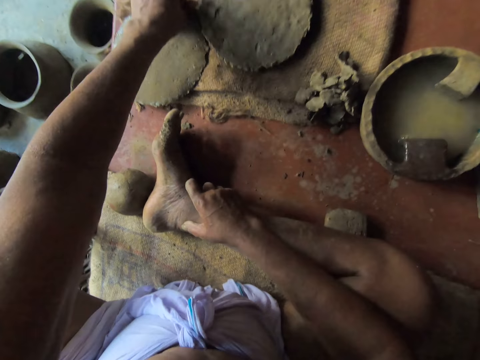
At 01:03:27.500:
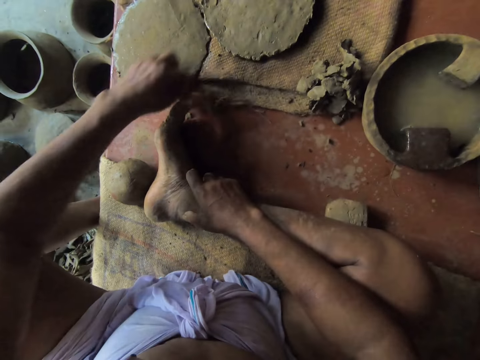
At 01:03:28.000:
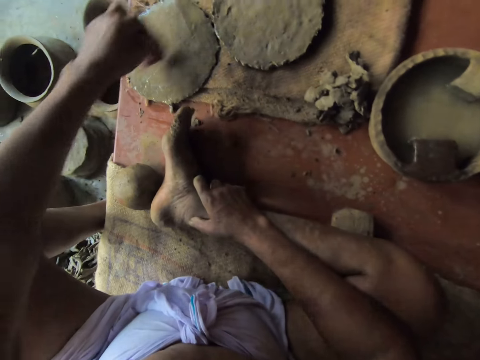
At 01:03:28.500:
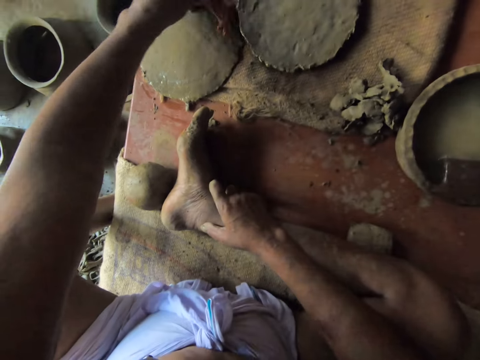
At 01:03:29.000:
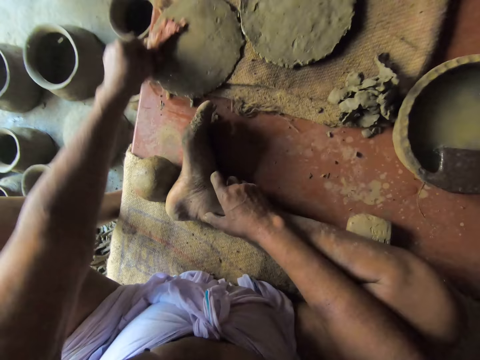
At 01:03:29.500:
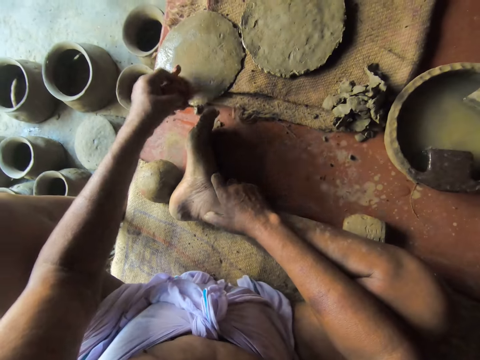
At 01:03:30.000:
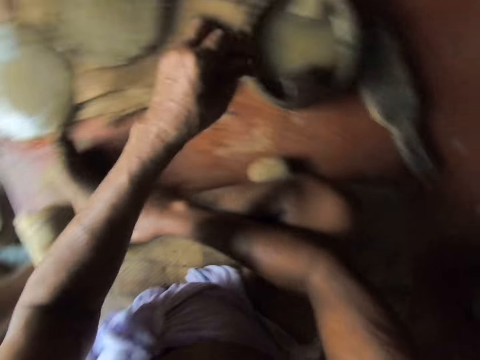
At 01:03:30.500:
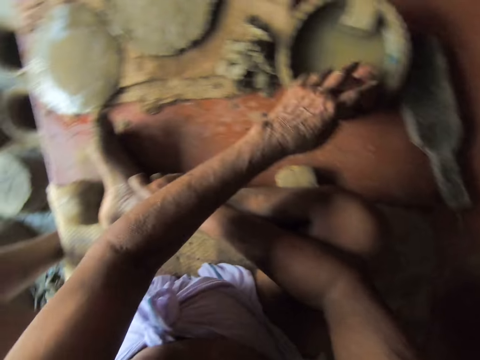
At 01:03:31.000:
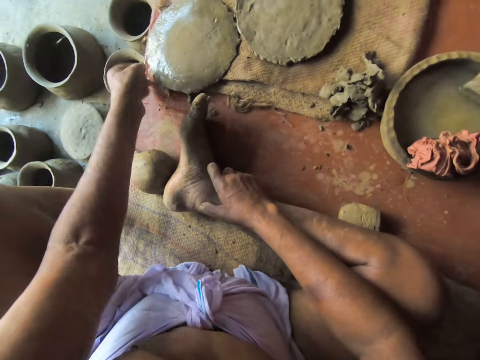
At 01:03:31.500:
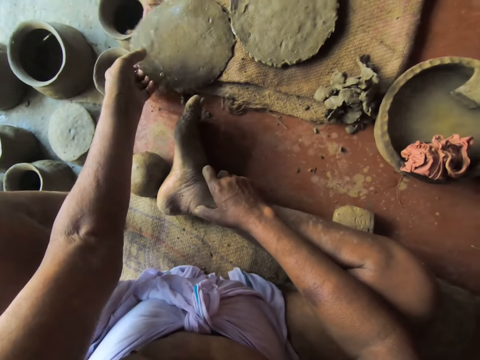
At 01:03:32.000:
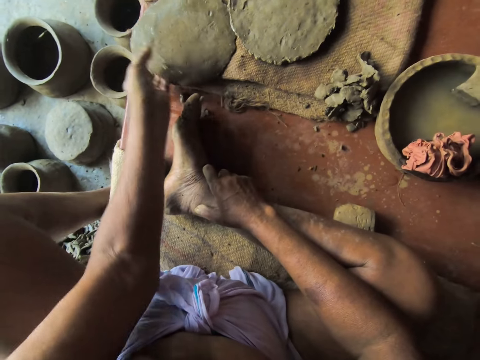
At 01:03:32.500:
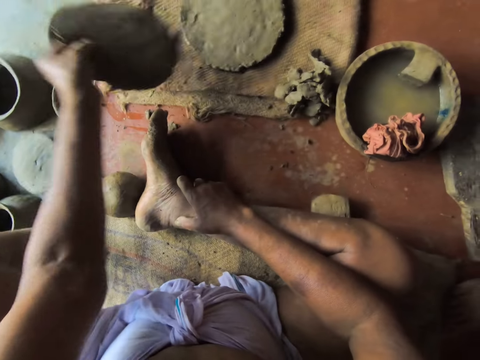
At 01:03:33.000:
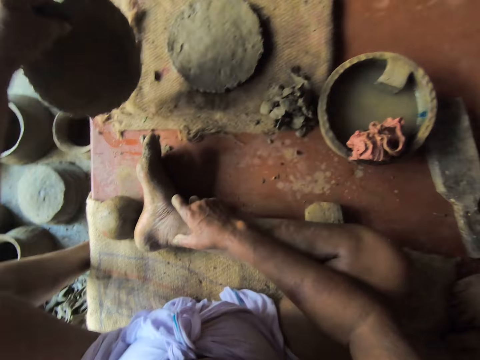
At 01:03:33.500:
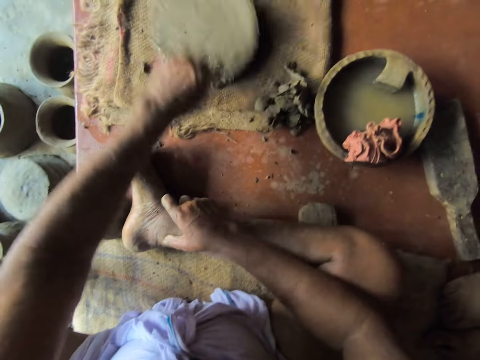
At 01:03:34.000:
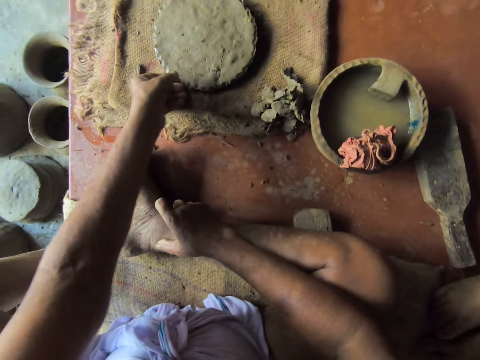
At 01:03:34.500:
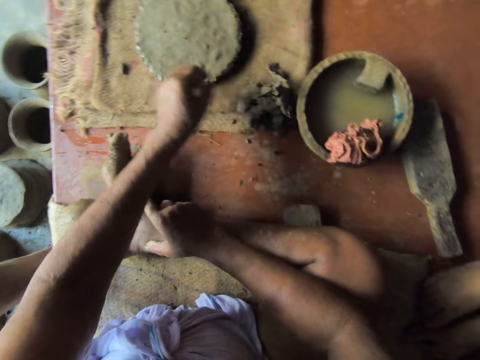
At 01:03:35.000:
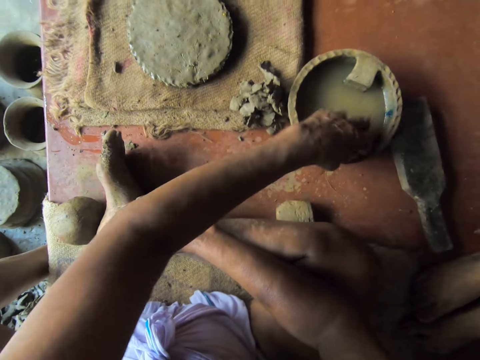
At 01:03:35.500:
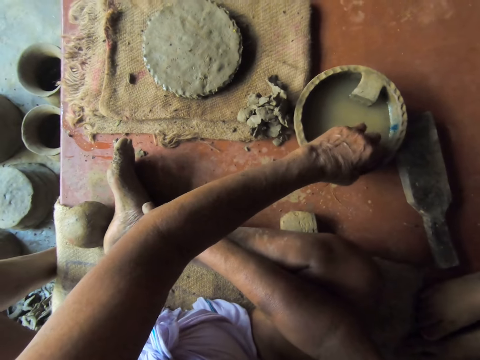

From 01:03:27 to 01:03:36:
The camera wearer rubs a molded circle of clay on the rug with the rag in his left hand. He places the rag on the molded pot of water with his left hand. He picks up the molded circle of clay from the rug with his left hand. He flips the clay. He places the molded circle of clay on the molded circle of clay with his left hand. He squeezes the rag on the molded pot of water with his left hand.
